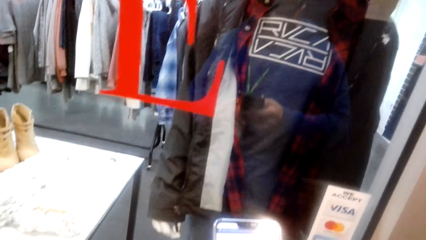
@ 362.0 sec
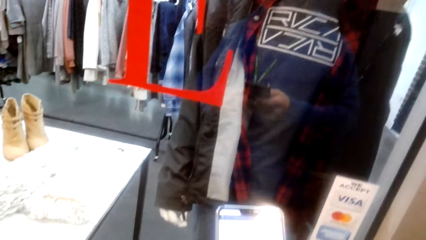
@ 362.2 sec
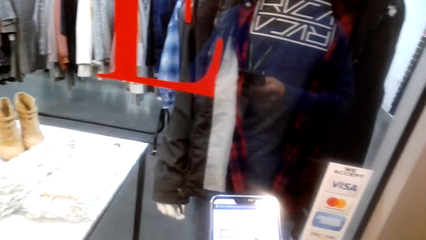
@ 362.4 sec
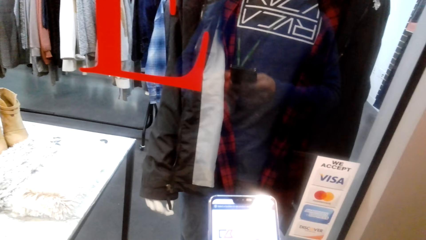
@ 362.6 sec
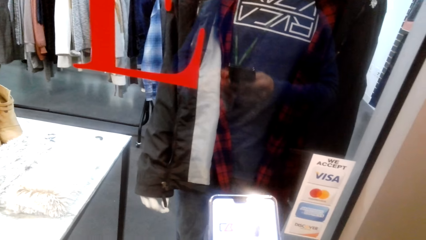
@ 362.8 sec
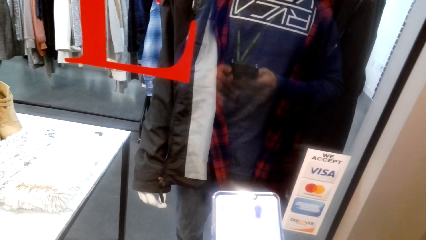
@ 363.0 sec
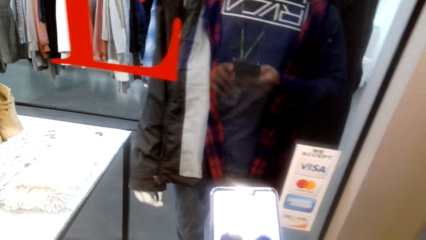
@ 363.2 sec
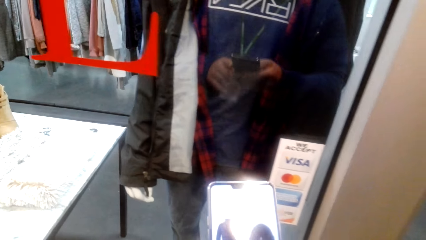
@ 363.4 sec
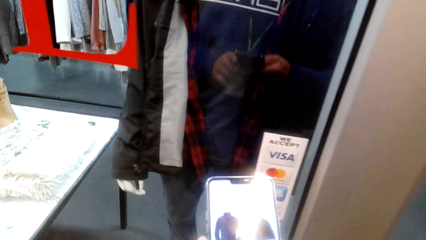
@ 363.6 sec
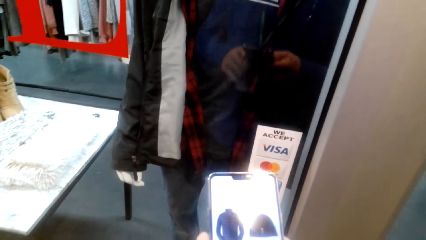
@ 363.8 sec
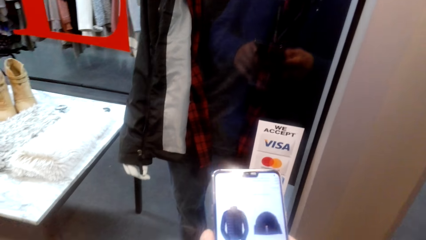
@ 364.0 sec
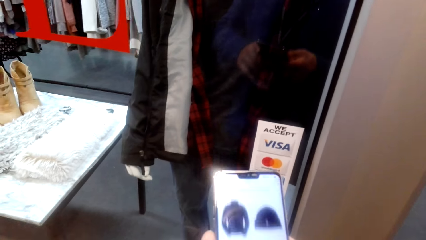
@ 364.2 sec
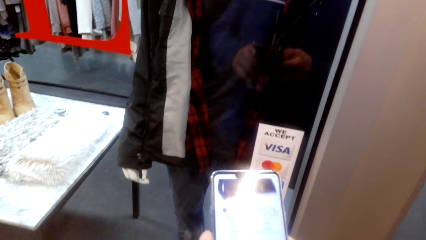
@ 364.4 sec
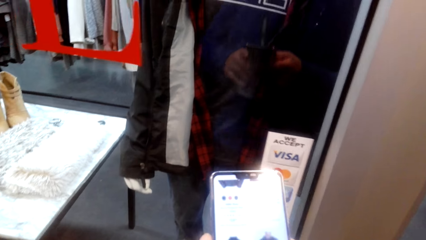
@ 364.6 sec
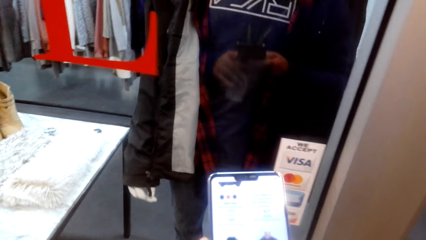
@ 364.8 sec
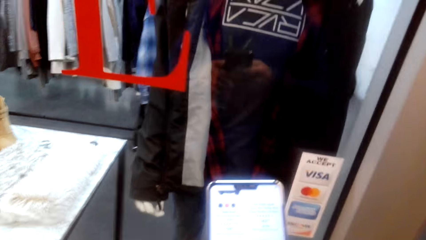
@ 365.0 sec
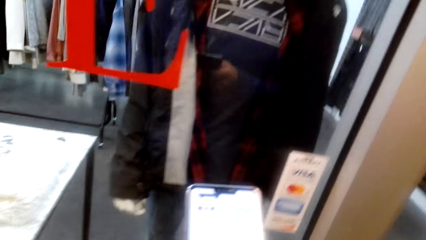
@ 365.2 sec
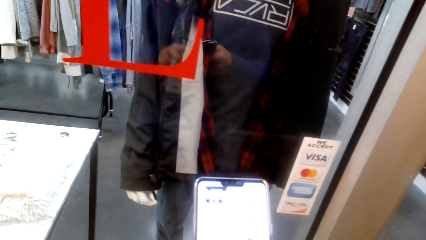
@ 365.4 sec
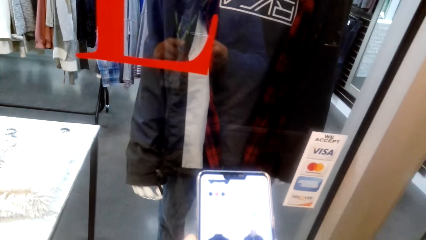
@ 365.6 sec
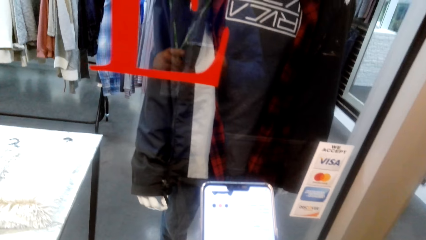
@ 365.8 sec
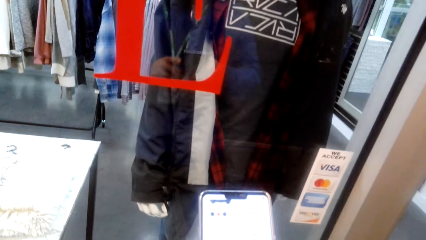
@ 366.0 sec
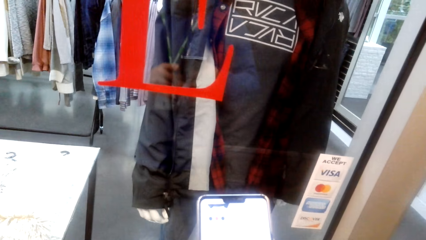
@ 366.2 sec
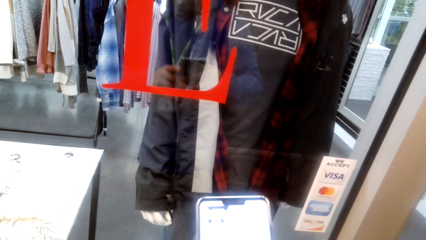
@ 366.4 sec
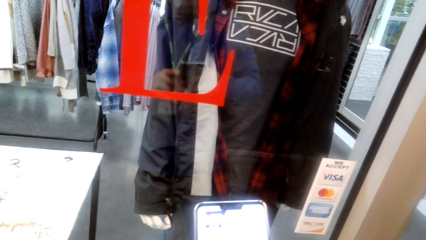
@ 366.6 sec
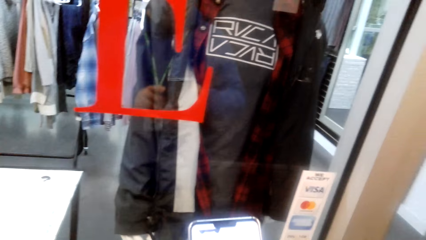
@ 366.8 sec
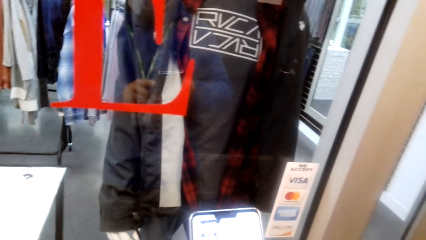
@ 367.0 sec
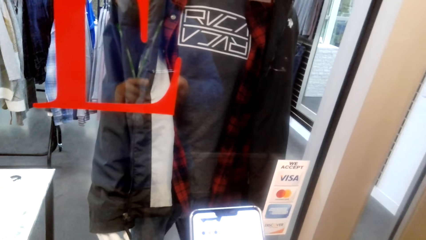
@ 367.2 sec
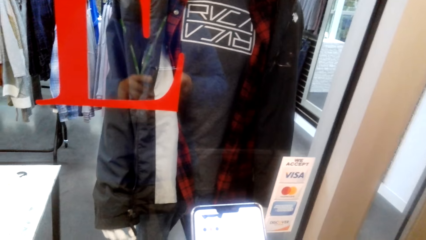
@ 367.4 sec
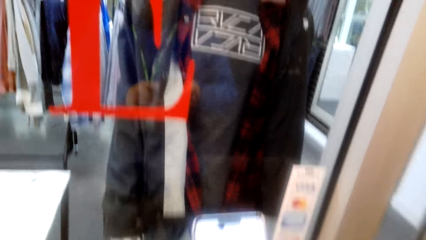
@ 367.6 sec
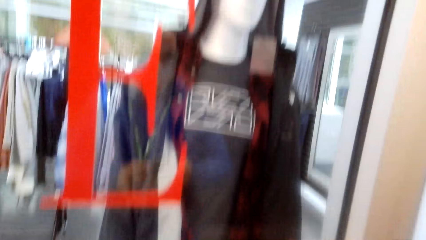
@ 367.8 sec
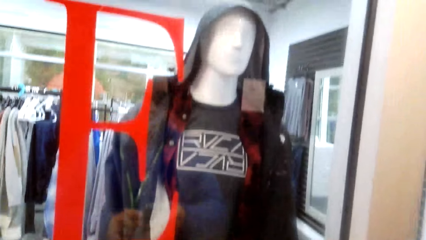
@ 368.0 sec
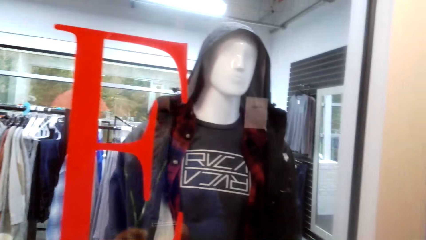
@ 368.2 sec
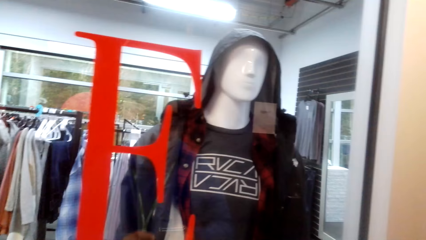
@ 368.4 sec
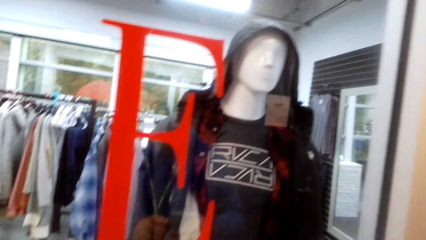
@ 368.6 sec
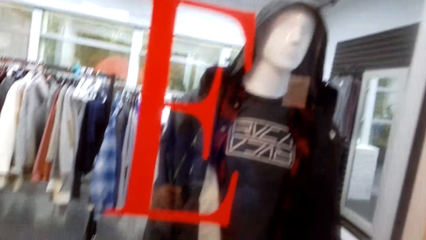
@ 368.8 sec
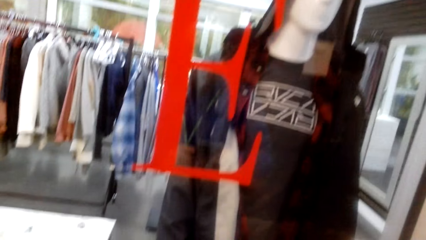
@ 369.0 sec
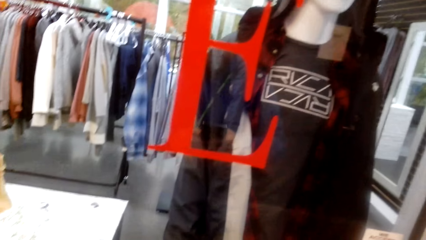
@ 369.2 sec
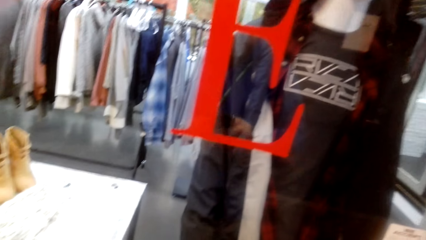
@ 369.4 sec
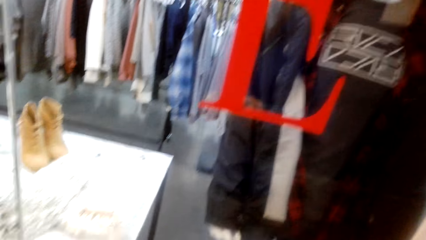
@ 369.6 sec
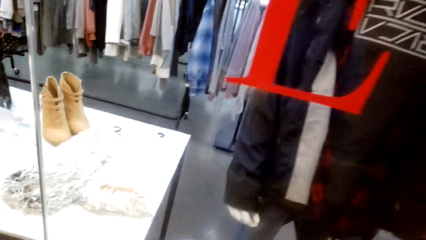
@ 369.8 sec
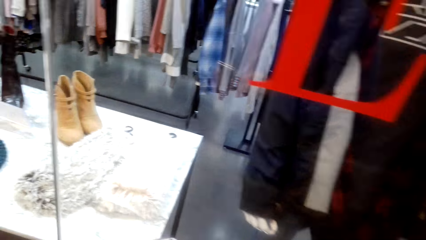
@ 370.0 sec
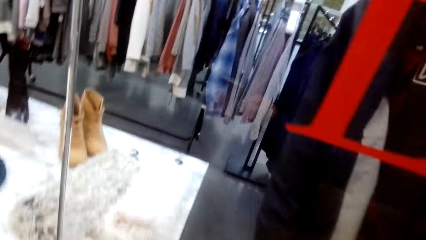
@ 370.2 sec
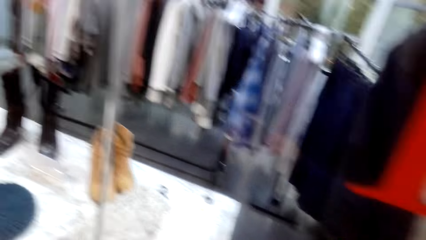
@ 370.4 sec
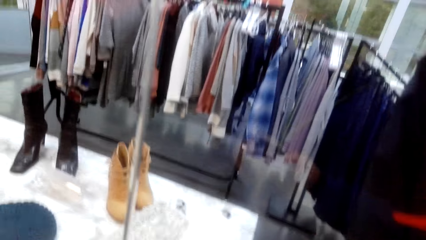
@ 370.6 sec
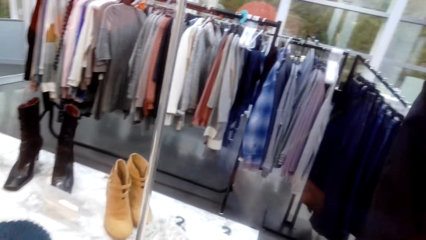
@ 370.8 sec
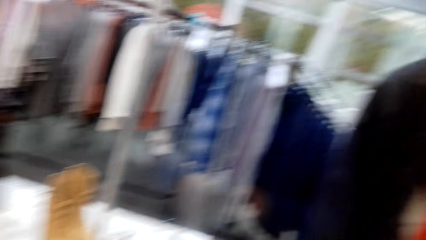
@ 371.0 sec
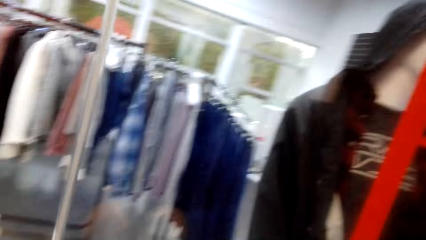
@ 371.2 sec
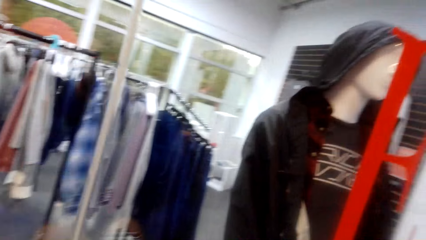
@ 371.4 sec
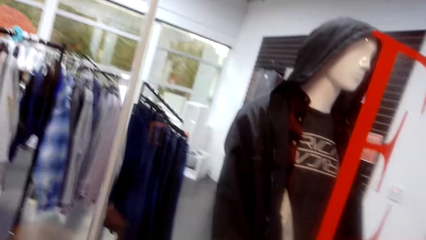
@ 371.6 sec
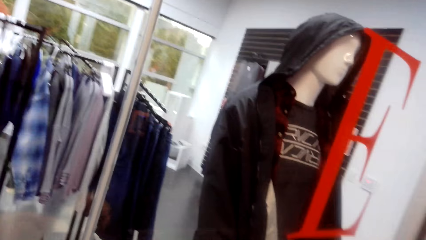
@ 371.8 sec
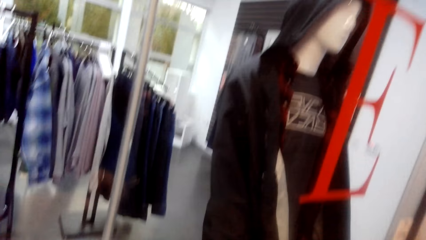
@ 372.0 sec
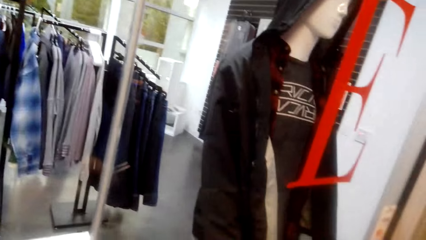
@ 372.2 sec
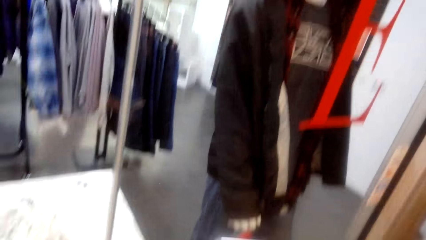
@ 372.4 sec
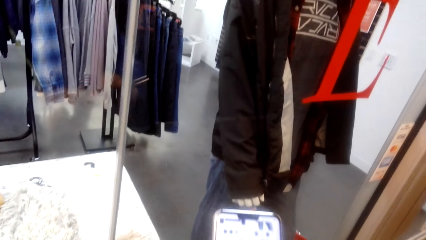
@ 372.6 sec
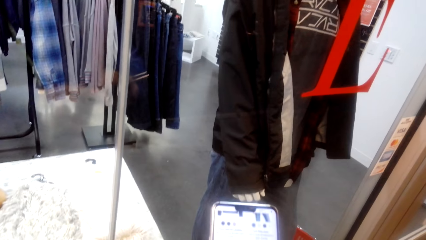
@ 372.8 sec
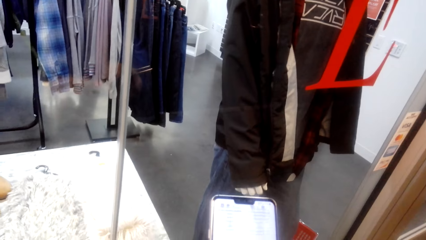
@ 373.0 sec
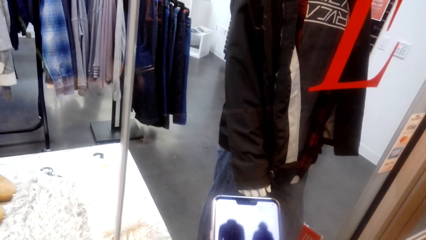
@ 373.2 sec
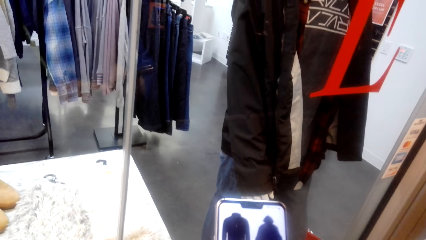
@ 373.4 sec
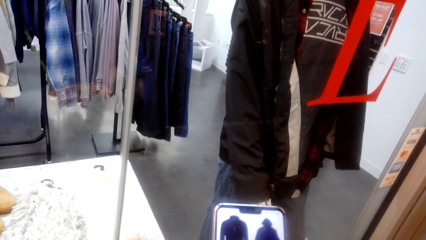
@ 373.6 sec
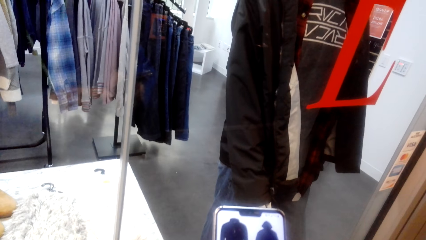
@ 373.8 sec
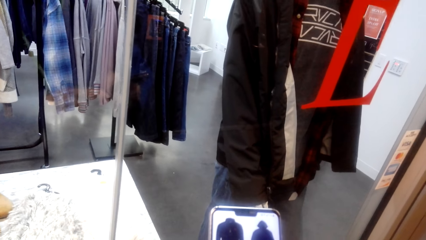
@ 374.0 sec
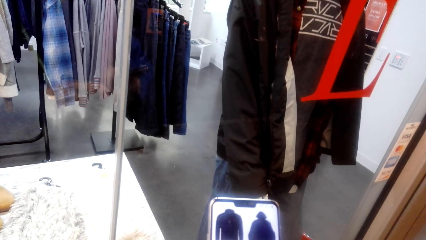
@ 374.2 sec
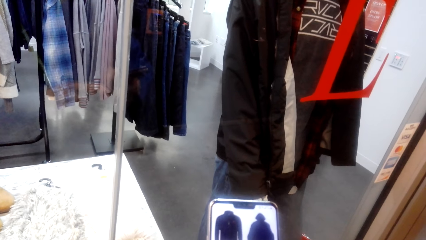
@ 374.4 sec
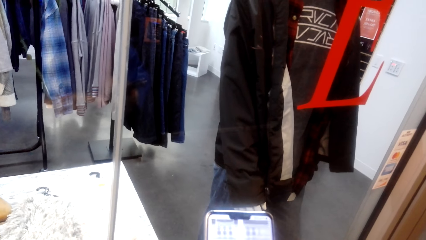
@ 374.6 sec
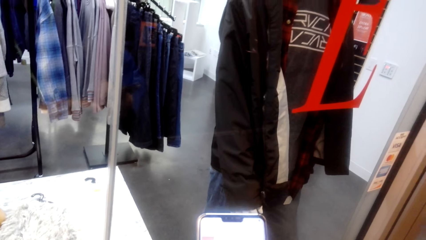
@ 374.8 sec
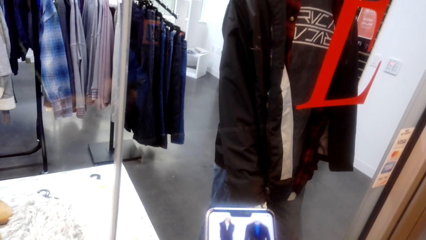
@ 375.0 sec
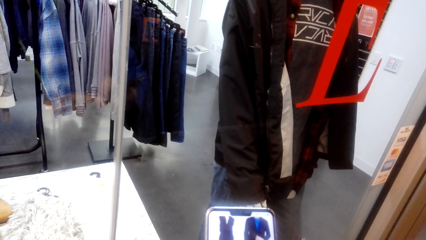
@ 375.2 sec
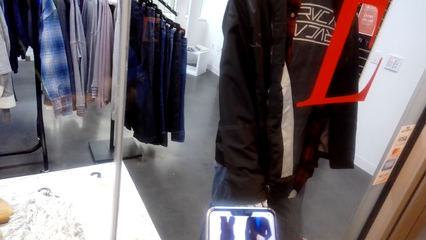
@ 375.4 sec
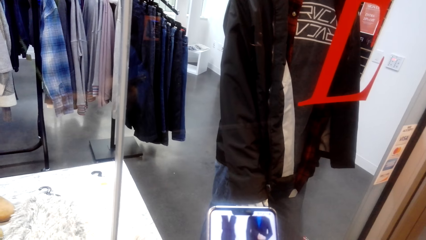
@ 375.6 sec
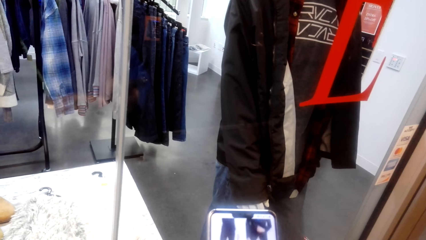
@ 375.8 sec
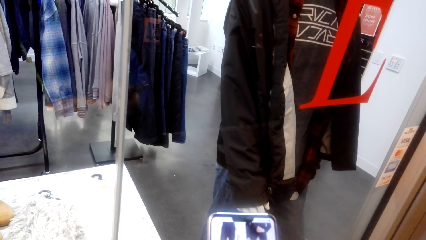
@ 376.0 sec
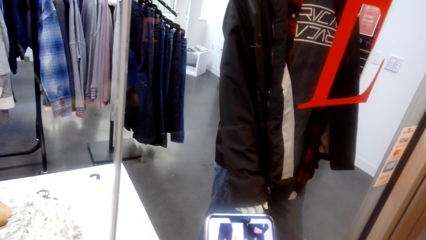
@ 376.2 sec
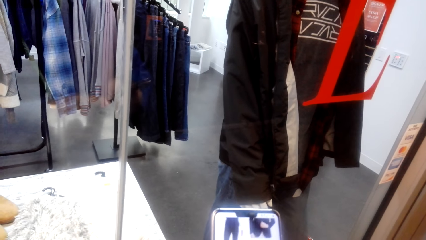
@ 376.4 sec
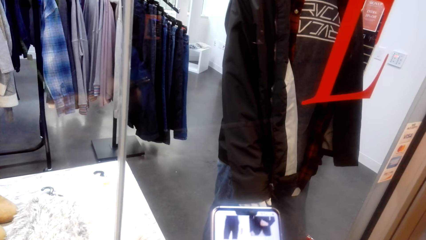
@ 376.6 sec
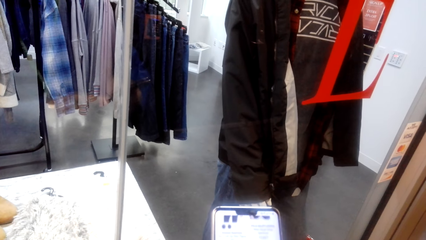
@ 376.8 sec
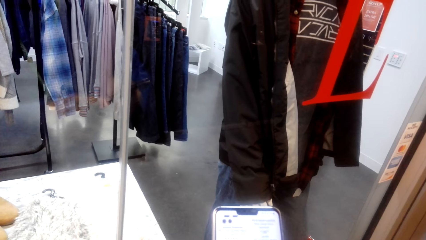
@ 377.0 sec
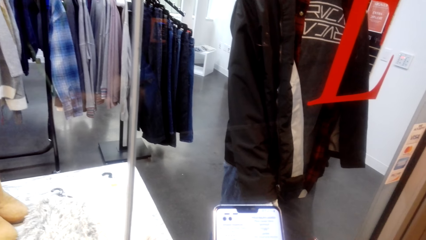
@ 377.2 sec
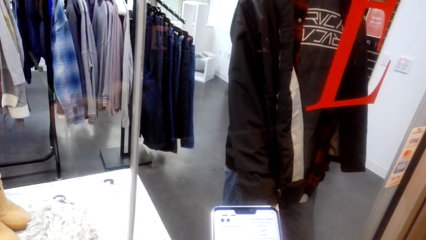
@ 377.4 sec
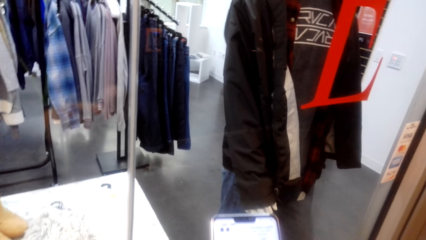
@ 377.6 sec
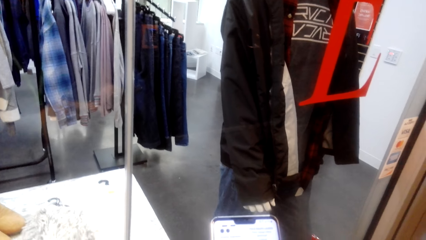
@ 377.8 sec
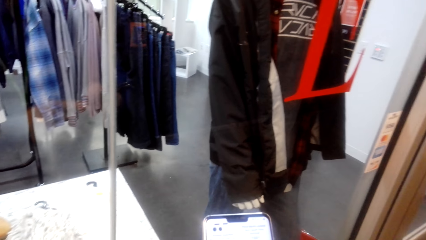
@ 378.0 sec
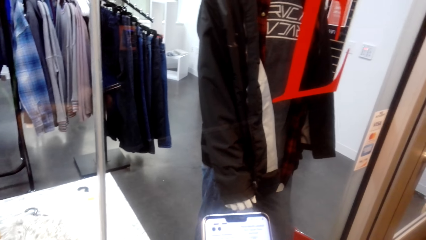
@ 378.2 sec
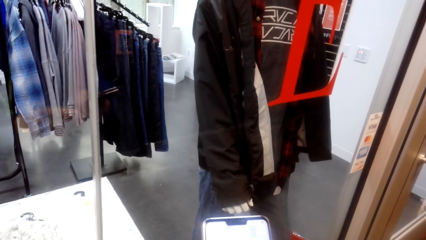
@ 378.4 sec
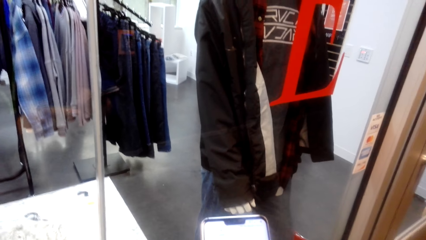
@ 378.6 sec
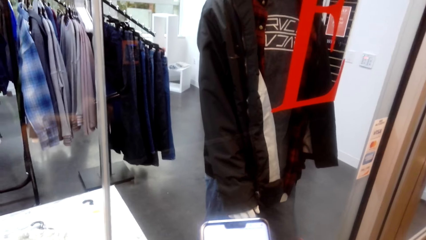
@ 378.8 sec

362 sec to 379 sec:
The camera wearer scrolls his phone. They look around. They scroll his phone.
